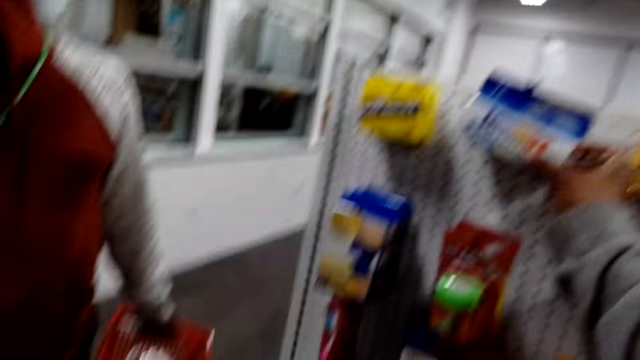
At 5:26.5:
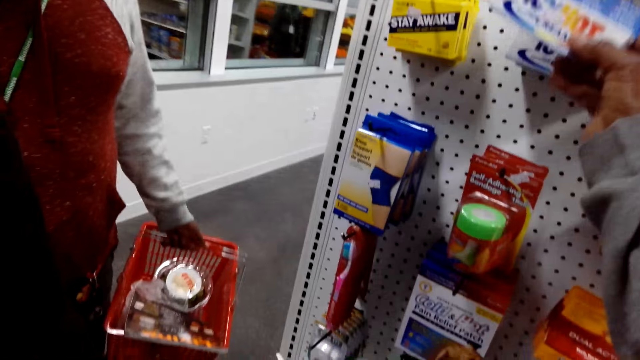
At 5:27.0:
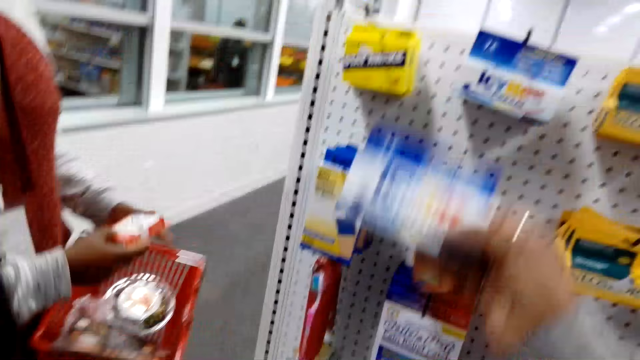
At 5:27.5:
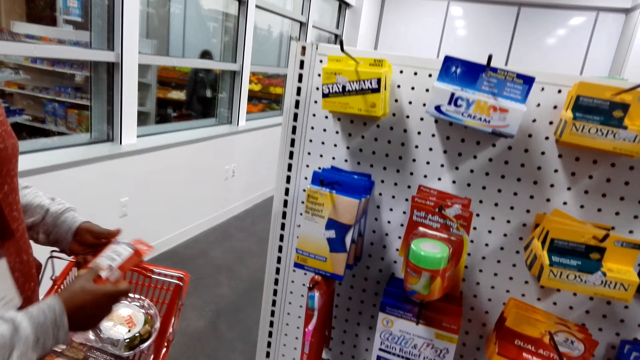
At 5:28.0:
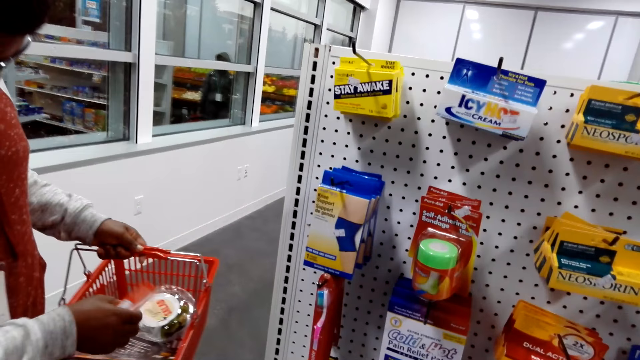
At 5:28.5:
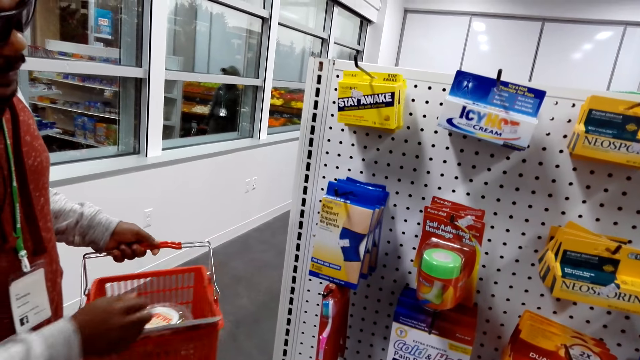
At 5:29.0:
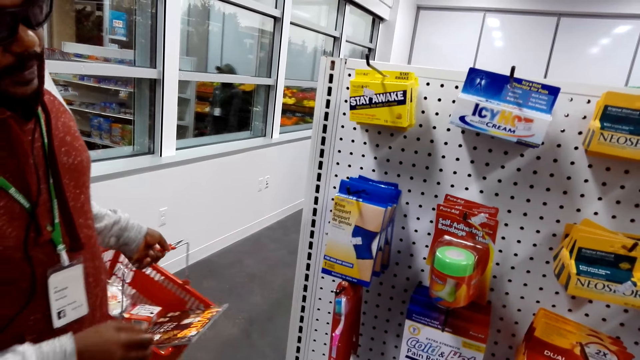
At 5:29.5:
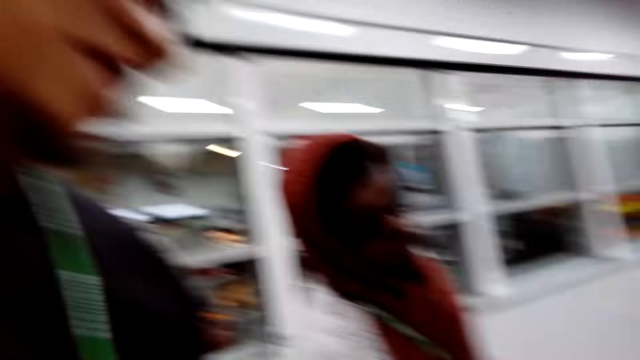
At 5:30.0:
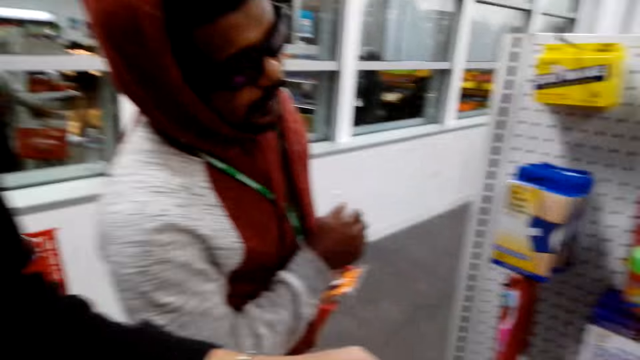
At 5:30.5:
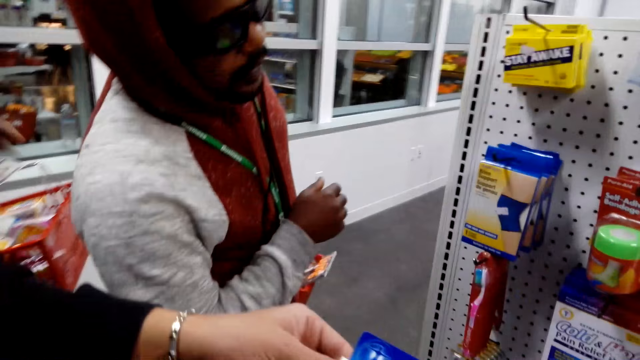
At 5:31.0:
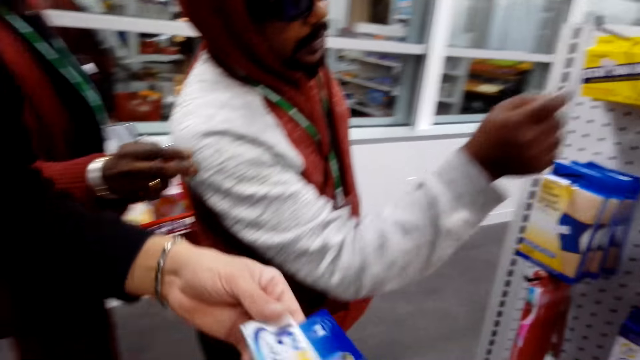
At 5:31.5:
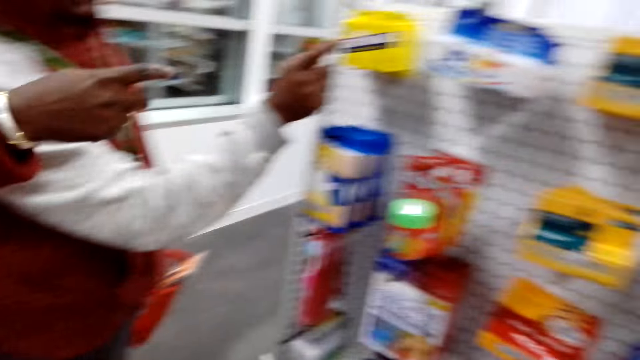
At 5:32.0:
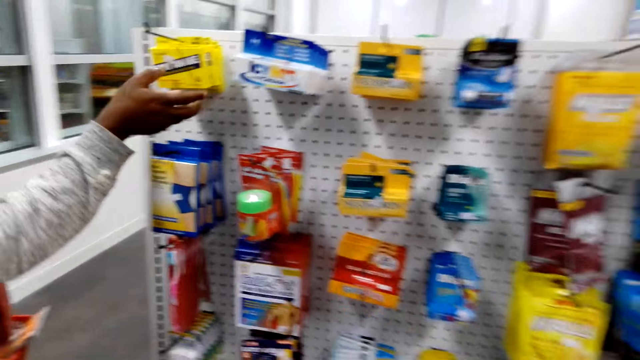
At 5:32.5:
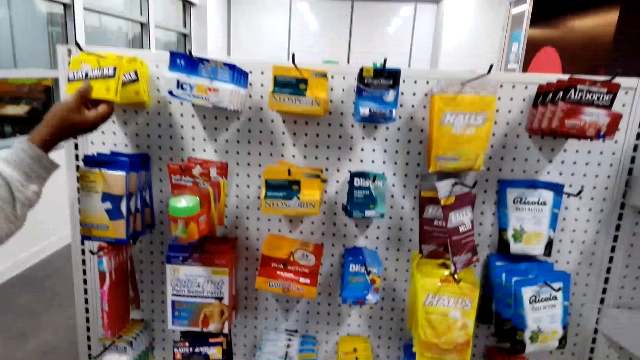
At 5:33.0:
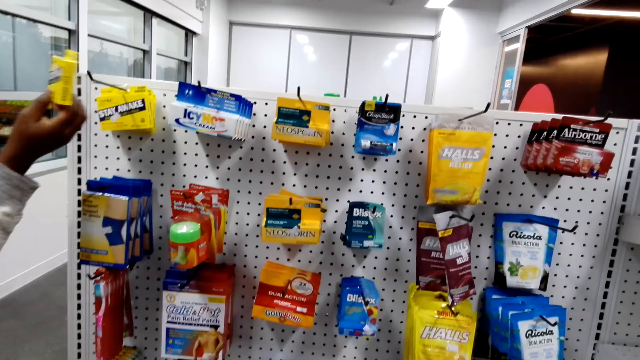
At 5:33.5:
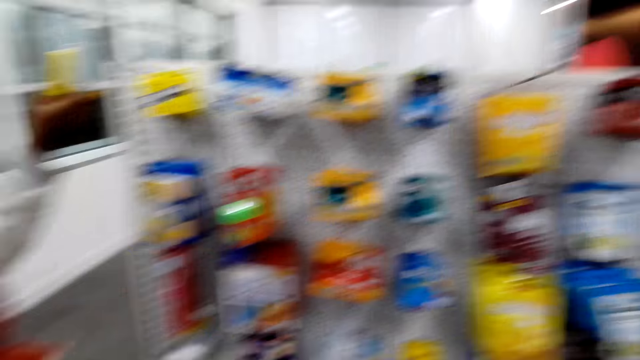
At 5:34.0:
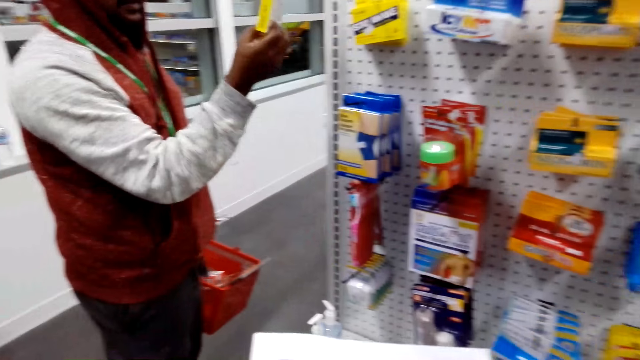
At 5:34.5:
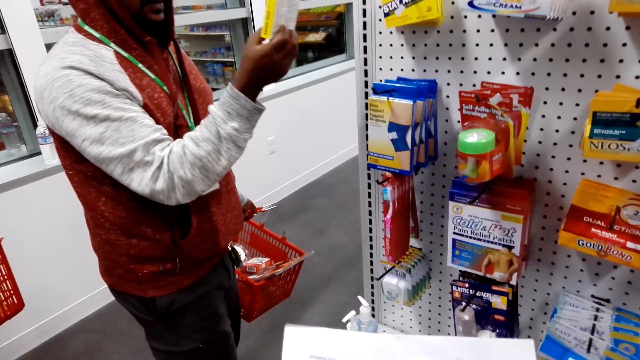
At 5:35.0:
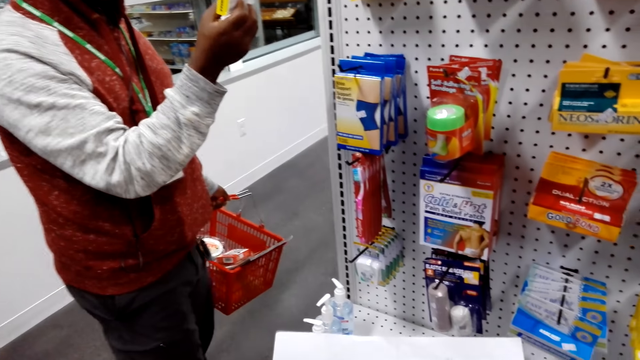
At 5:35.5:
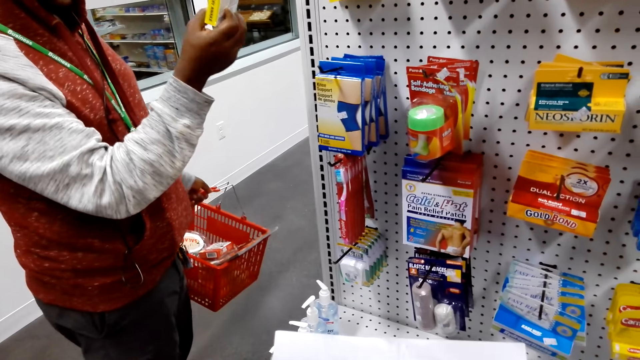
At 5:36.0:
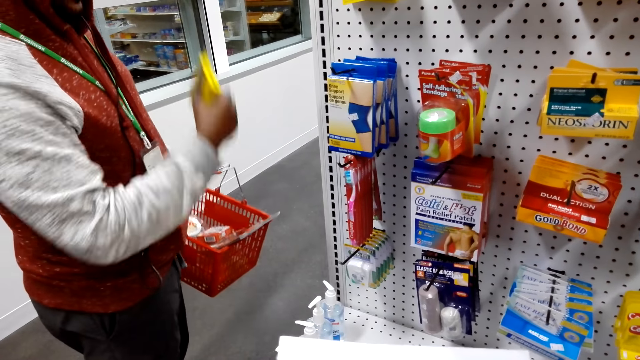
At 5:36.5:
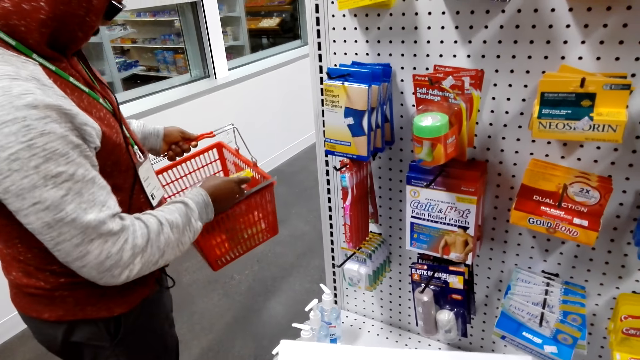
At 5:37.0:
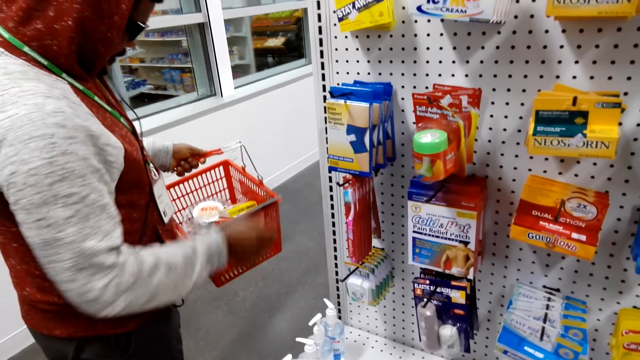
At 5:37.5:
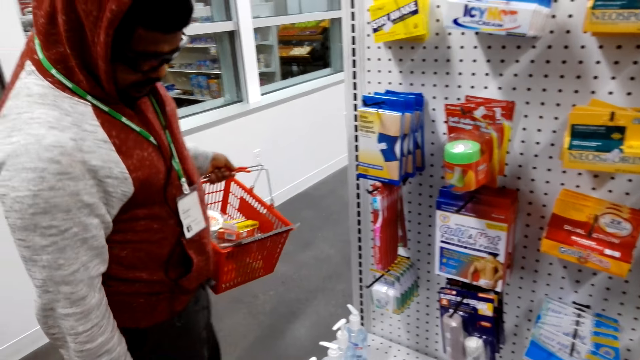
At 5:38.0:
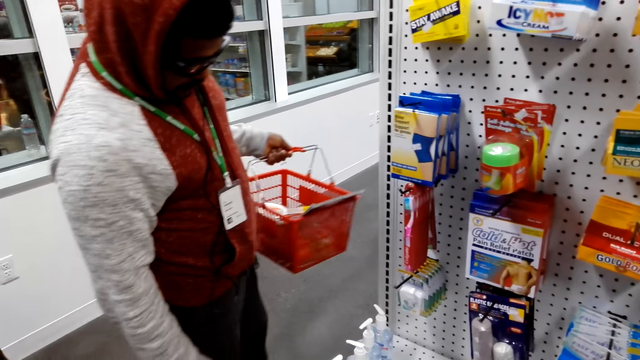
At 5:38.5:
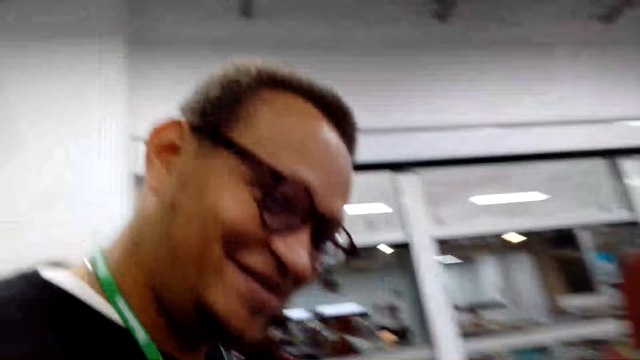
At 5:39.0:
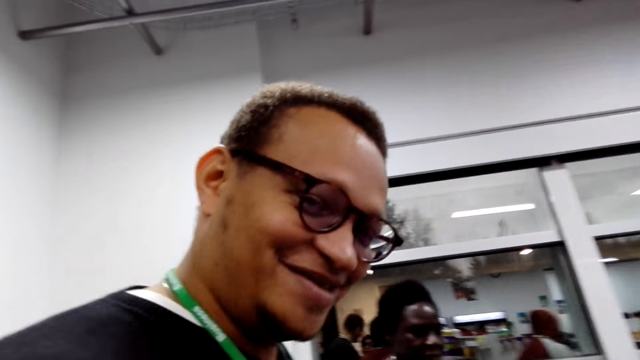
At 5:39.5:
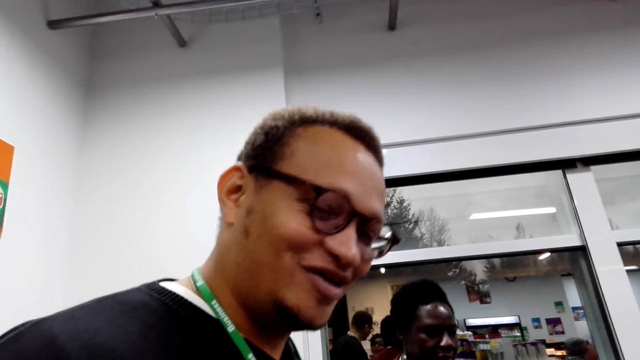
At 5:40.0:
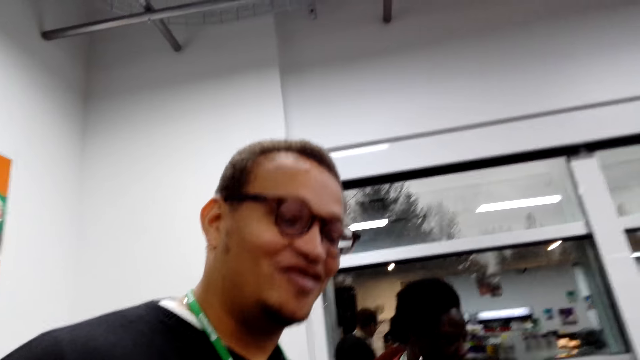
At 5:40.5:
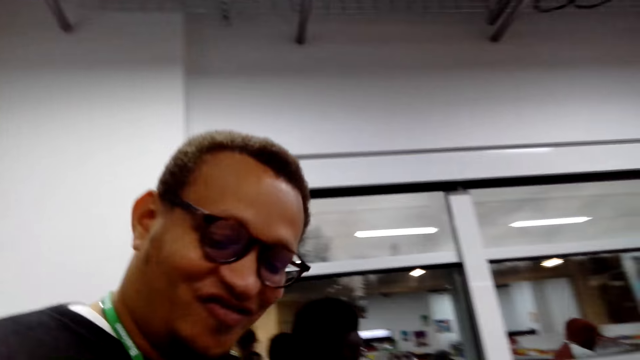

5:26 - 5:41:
The camera wearer picks a cream from a shelf. A man holds something. The camera wearer puts the cream in a basket. The man drops something in the carrier. Another man converses with a man. The first man speaks and checks the items. A woman converses with the first man. The other man checks something. The first man picks a pain reliever and checks something. The camera wearer checks the items. The first man puts the pain reliever in the basket and checks the items. The camera wearer converses with the other man. They speak to the first man.

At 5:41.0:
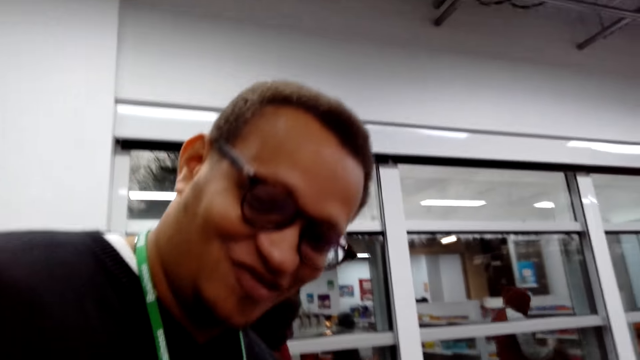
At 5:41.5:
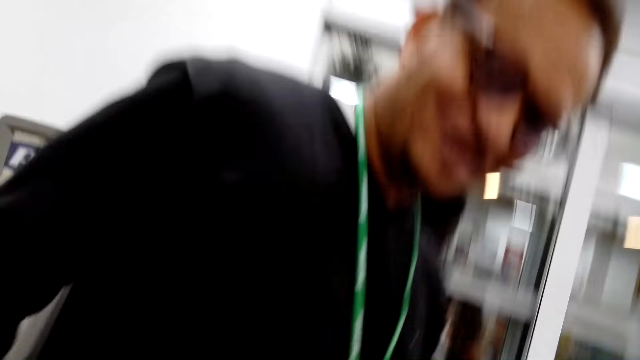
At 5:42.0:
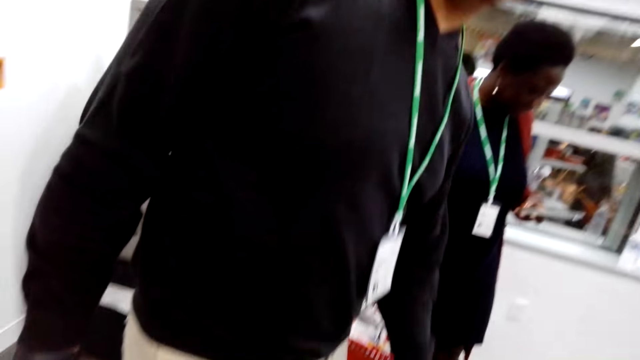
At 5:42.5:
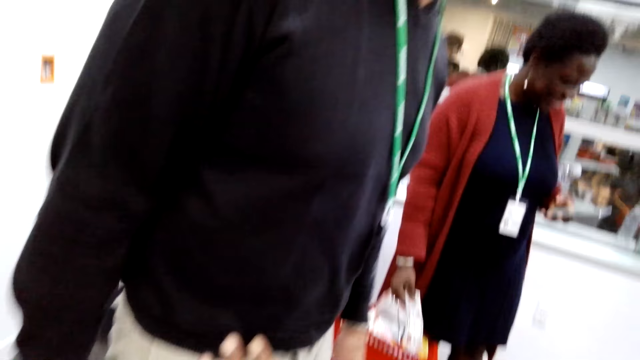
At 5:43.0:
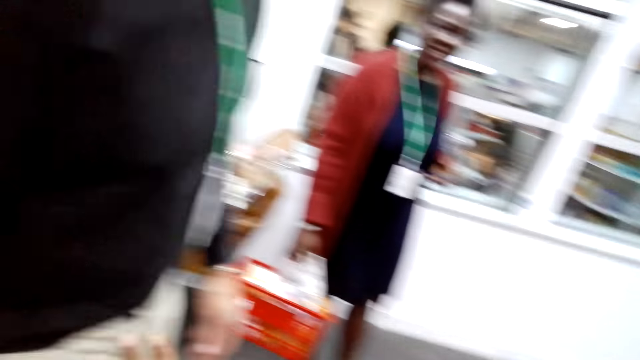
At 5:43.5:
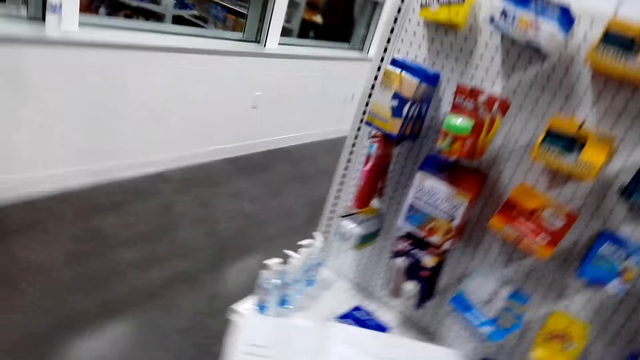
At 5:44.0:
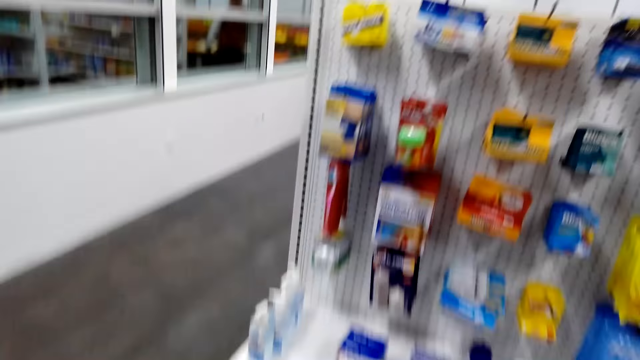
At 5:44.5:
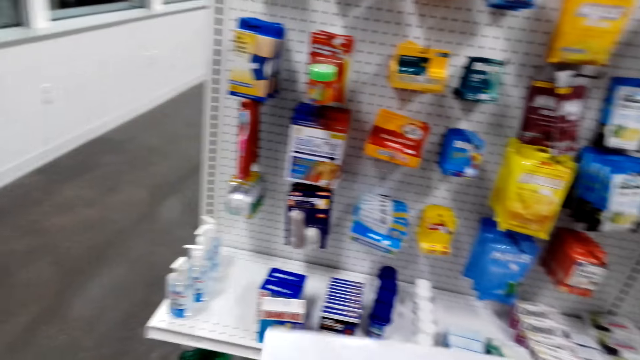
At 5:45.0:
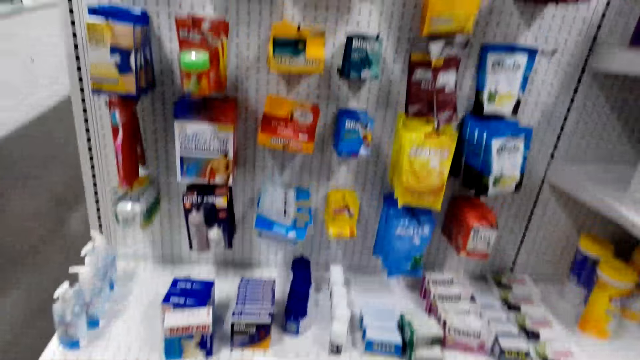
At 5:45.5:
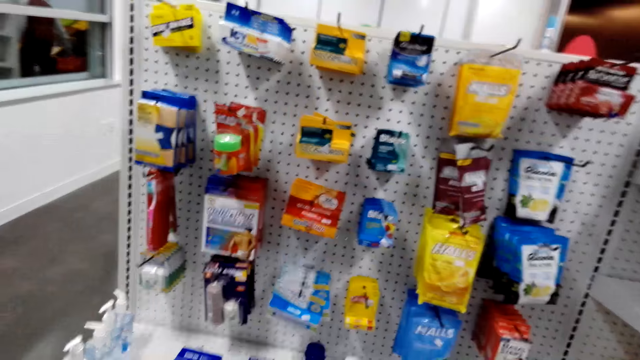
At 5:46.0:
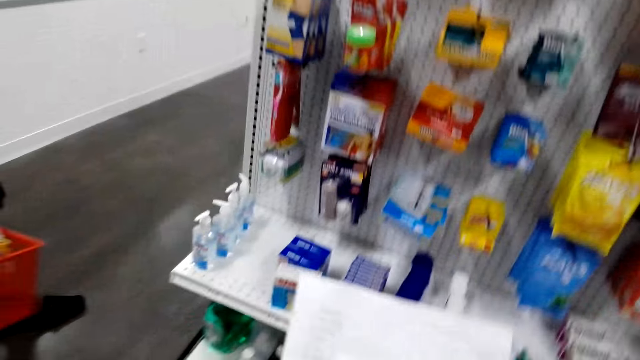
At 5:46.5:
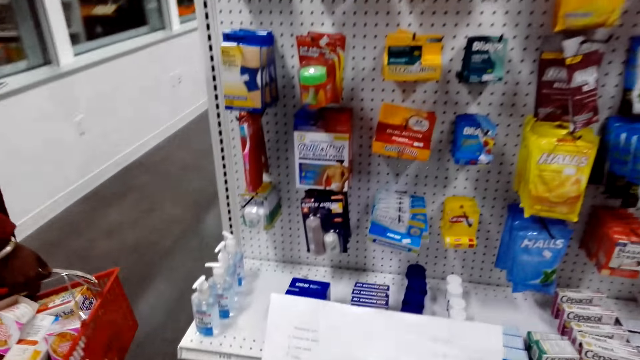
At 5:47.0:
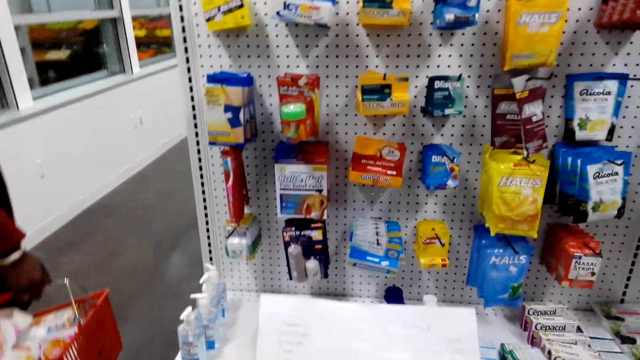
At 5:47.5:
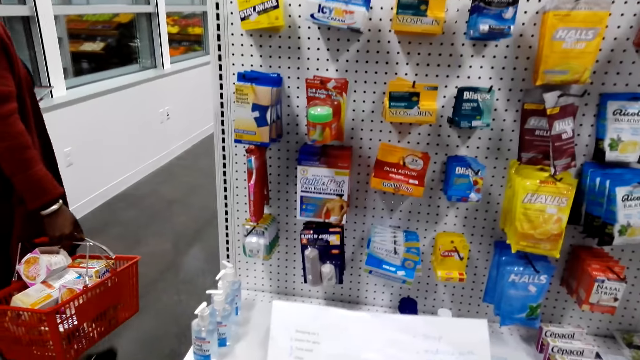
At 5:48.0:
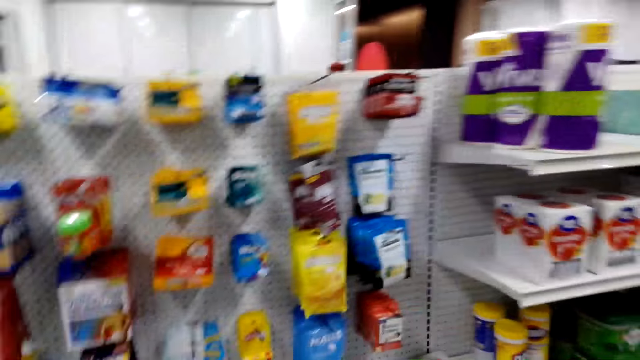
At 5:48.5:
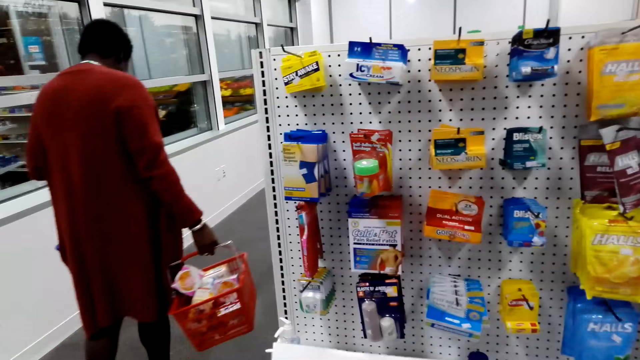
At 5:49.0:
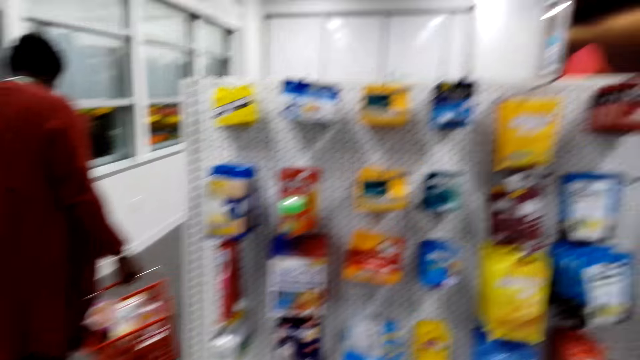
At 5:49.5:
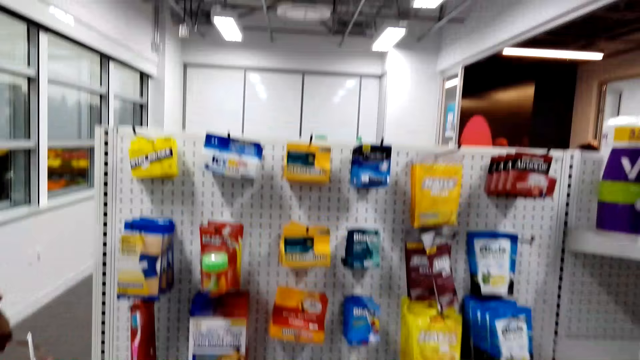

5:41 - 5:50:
The camera wearer checks the shopping list. A woman walks around the shop. The camera wearer checks the shopping list. The woman walks around the shop.
